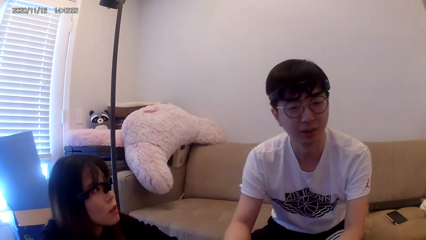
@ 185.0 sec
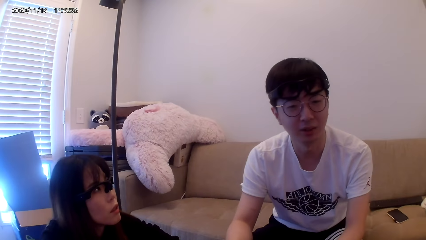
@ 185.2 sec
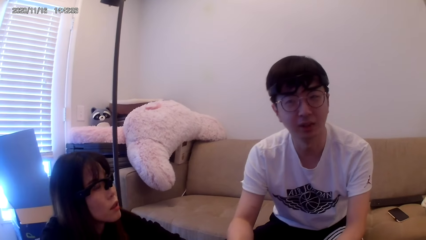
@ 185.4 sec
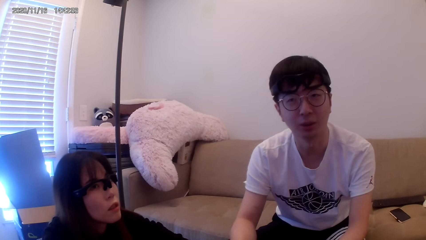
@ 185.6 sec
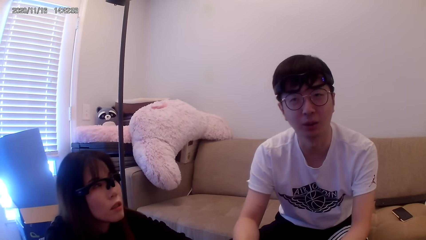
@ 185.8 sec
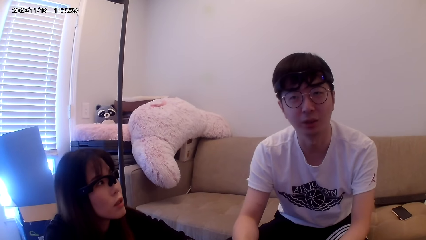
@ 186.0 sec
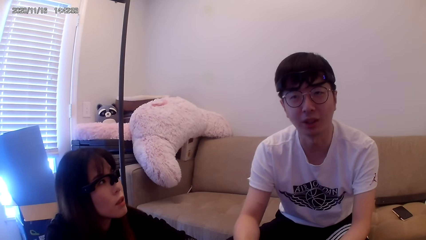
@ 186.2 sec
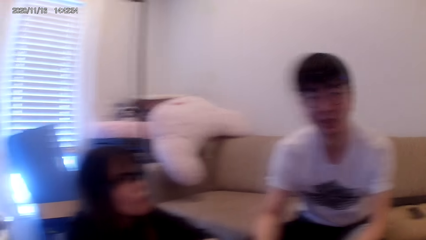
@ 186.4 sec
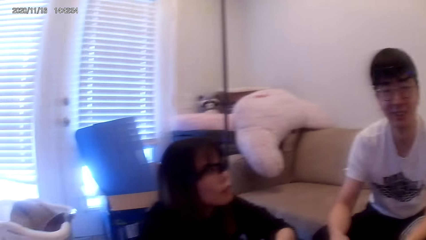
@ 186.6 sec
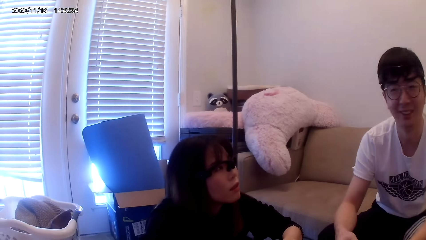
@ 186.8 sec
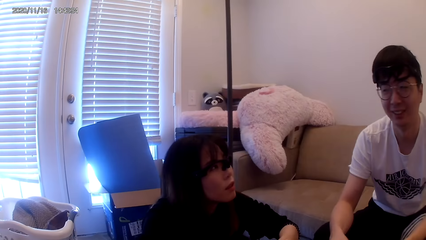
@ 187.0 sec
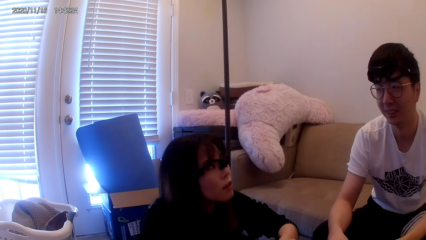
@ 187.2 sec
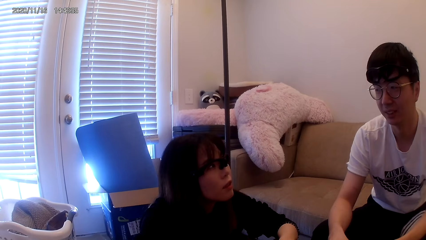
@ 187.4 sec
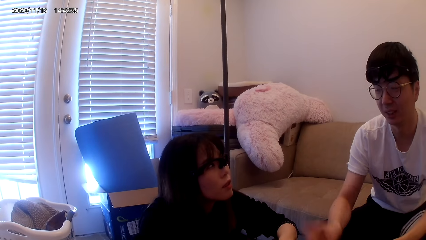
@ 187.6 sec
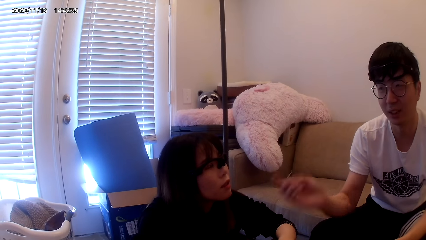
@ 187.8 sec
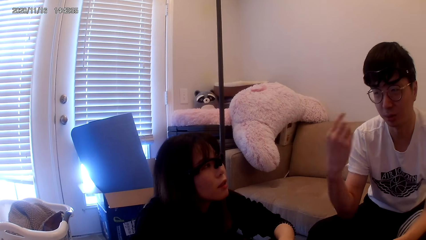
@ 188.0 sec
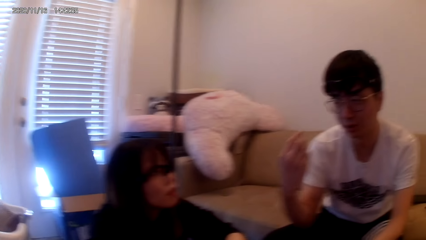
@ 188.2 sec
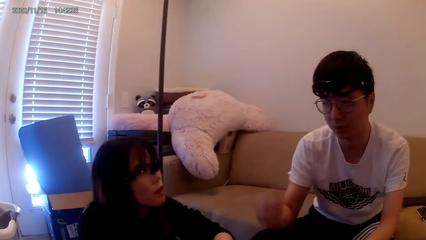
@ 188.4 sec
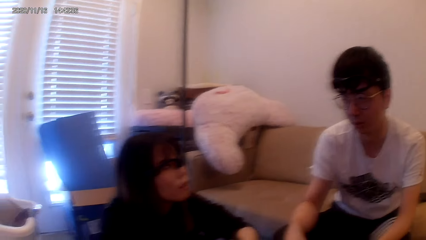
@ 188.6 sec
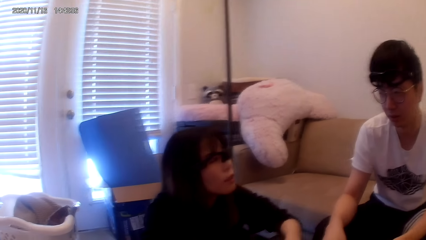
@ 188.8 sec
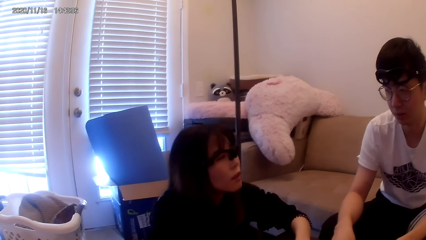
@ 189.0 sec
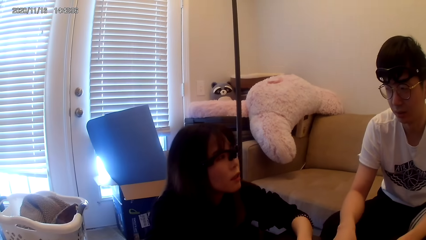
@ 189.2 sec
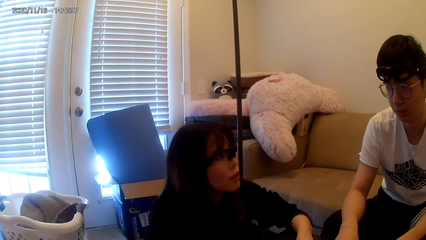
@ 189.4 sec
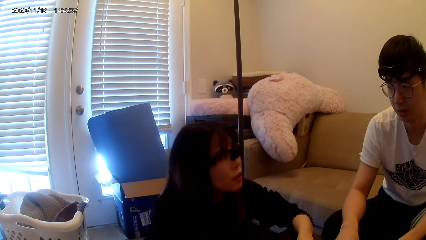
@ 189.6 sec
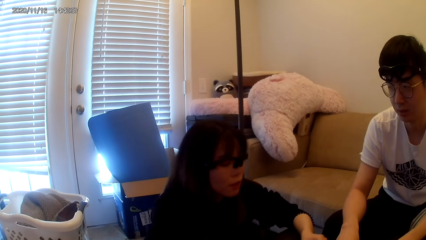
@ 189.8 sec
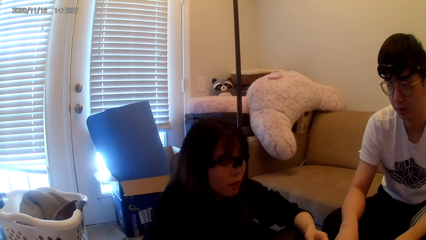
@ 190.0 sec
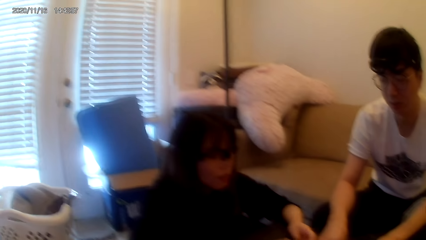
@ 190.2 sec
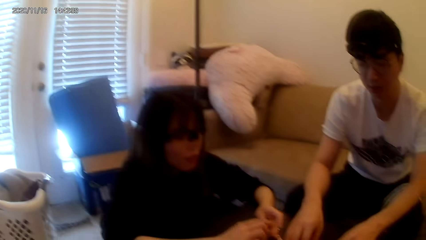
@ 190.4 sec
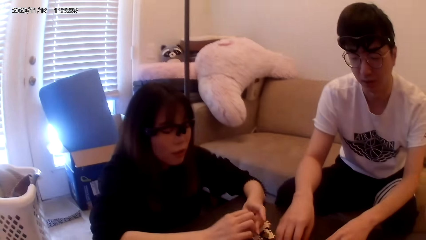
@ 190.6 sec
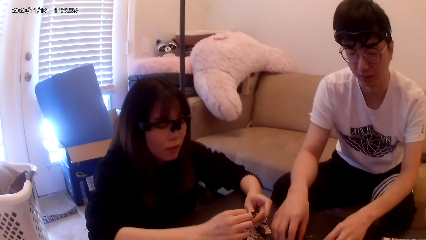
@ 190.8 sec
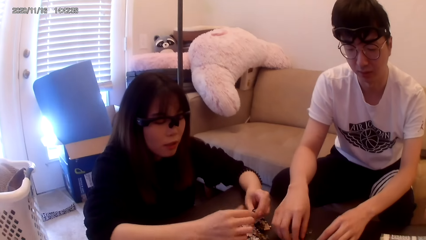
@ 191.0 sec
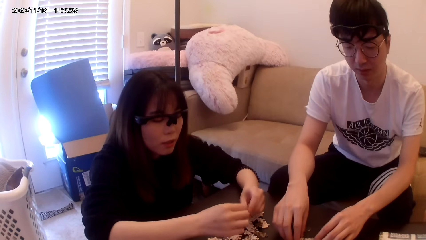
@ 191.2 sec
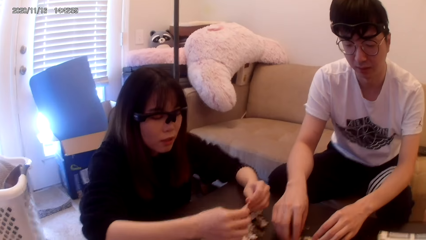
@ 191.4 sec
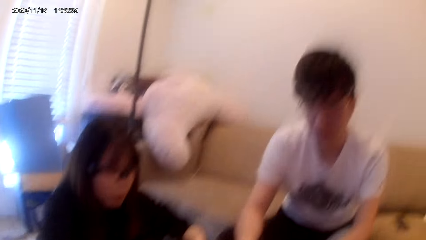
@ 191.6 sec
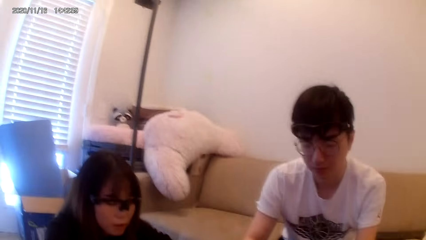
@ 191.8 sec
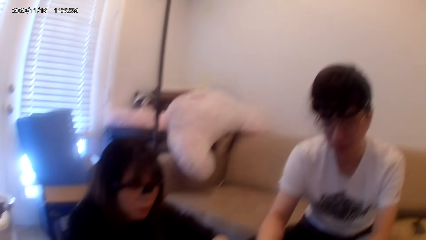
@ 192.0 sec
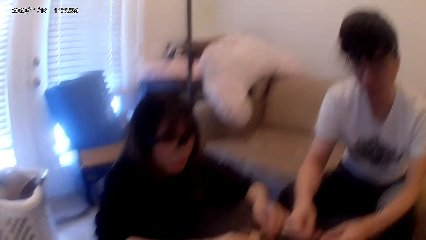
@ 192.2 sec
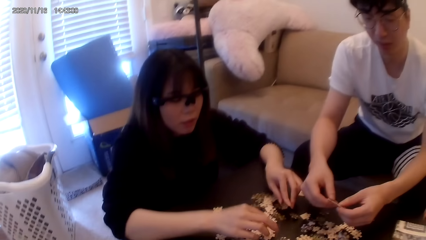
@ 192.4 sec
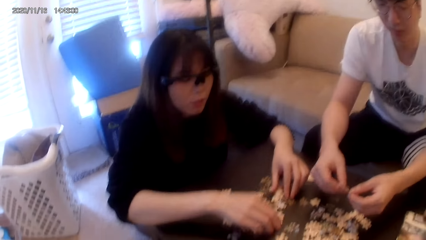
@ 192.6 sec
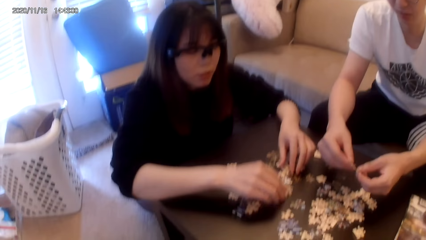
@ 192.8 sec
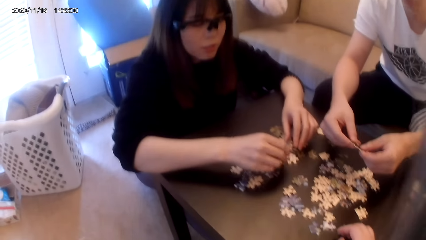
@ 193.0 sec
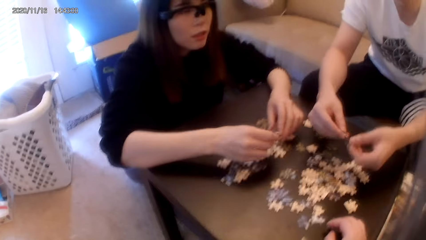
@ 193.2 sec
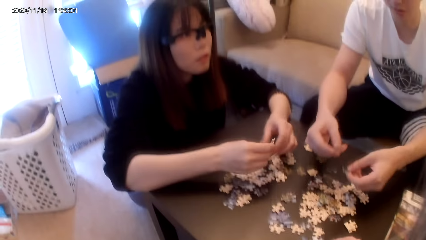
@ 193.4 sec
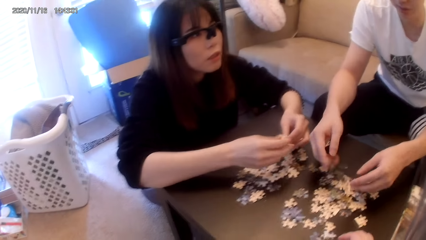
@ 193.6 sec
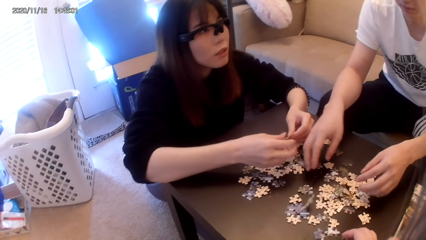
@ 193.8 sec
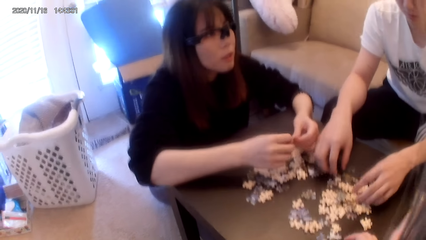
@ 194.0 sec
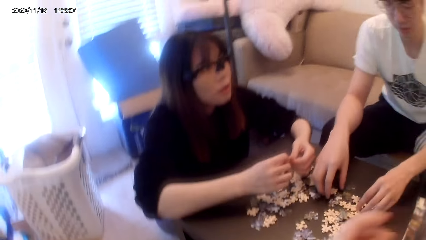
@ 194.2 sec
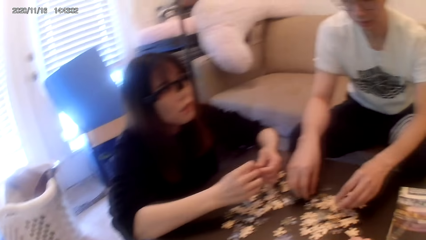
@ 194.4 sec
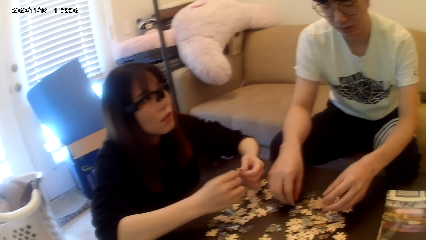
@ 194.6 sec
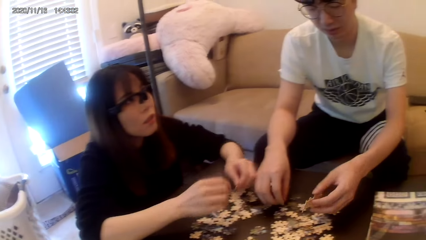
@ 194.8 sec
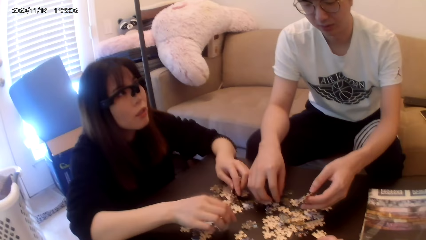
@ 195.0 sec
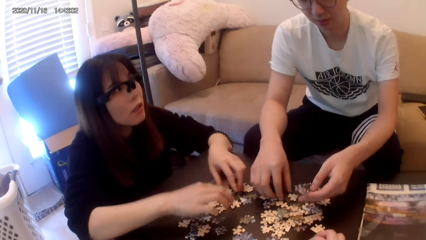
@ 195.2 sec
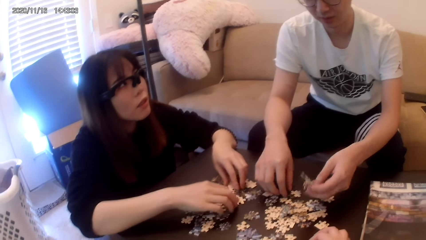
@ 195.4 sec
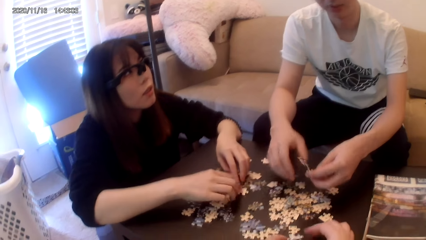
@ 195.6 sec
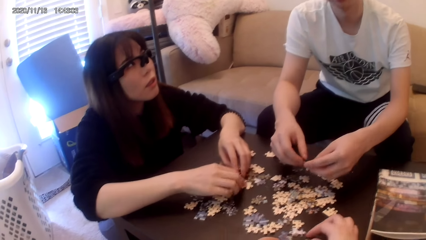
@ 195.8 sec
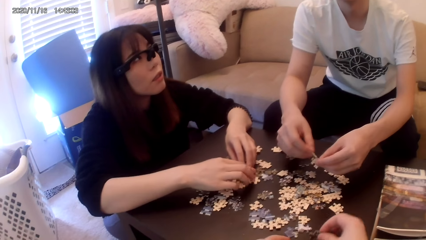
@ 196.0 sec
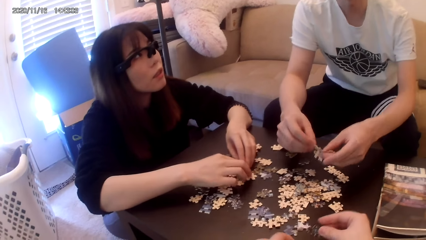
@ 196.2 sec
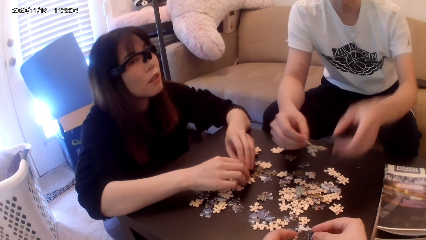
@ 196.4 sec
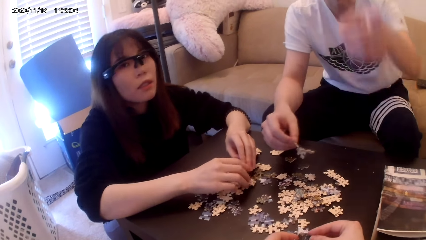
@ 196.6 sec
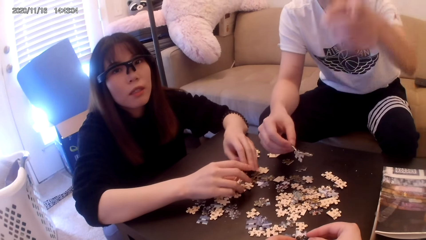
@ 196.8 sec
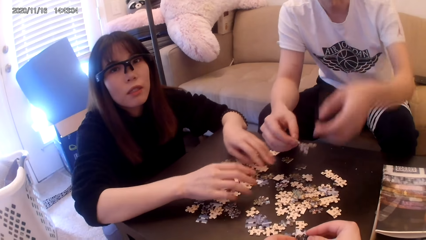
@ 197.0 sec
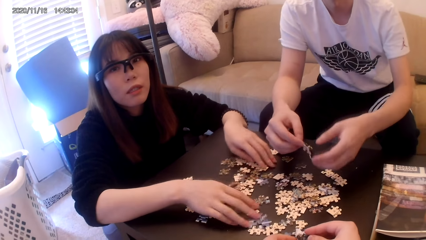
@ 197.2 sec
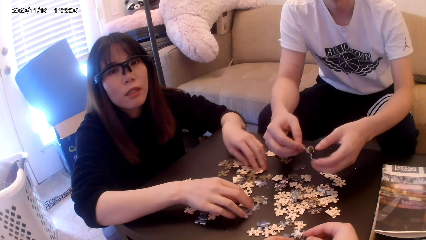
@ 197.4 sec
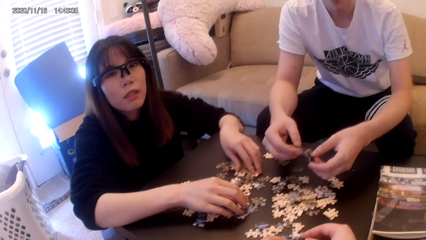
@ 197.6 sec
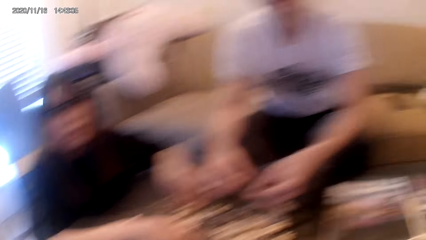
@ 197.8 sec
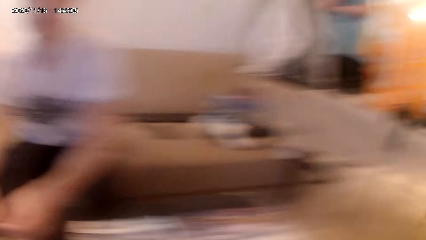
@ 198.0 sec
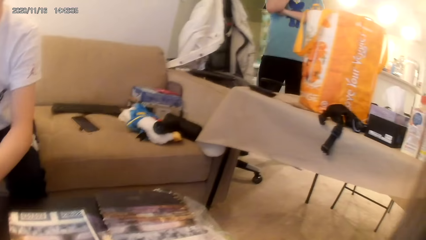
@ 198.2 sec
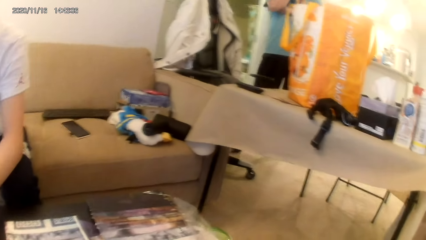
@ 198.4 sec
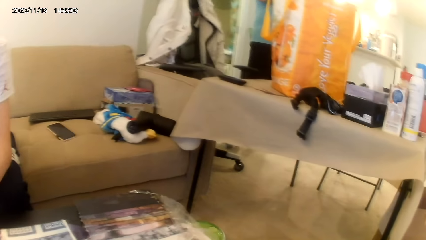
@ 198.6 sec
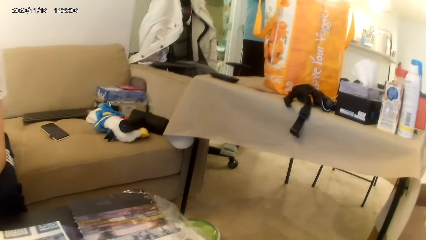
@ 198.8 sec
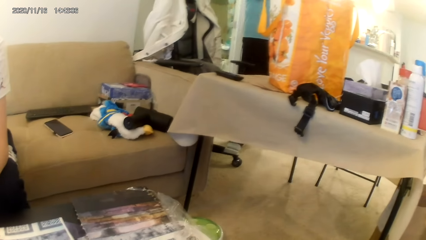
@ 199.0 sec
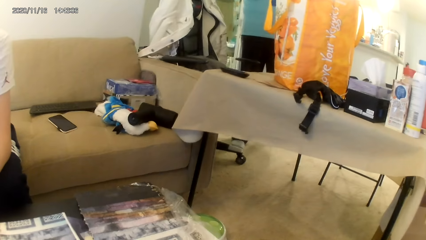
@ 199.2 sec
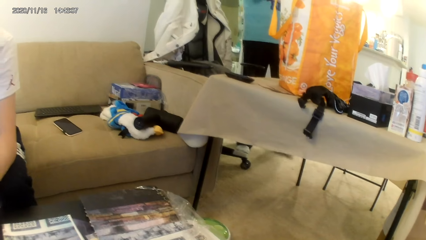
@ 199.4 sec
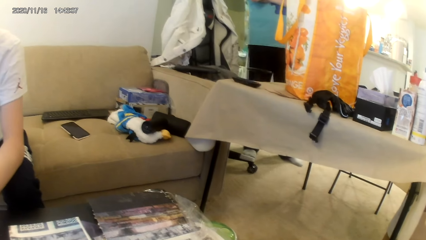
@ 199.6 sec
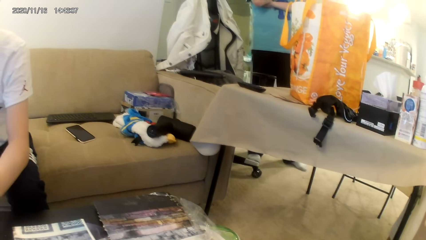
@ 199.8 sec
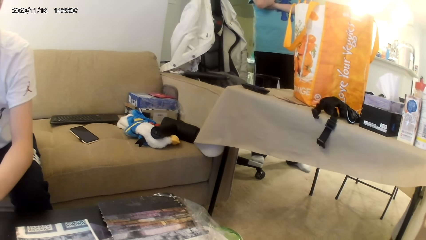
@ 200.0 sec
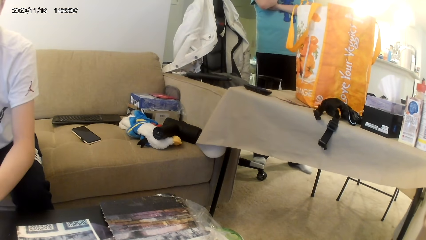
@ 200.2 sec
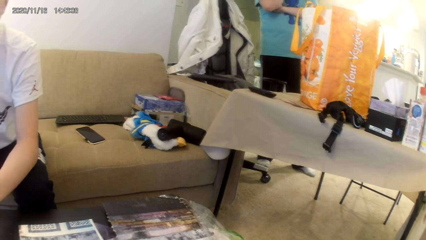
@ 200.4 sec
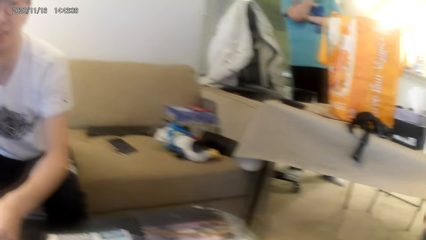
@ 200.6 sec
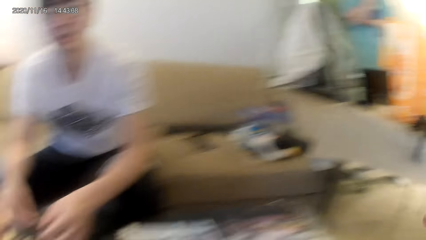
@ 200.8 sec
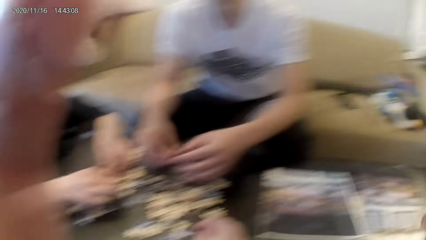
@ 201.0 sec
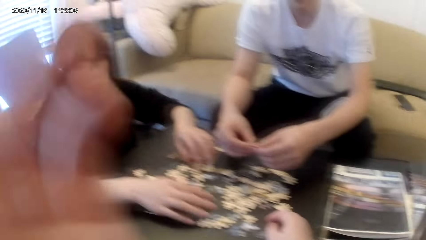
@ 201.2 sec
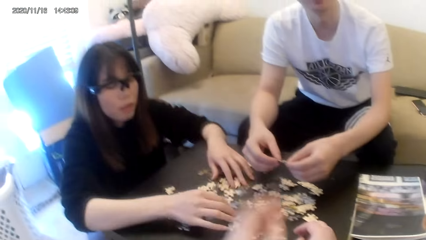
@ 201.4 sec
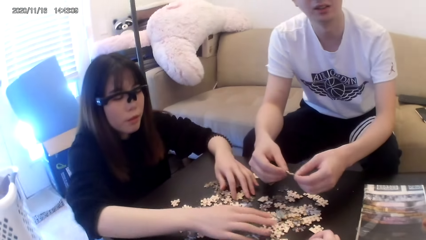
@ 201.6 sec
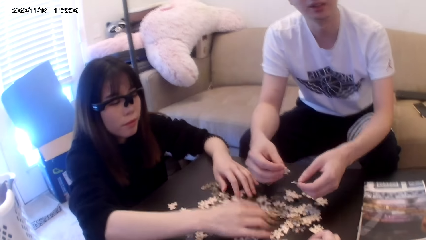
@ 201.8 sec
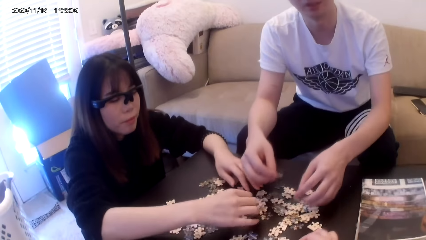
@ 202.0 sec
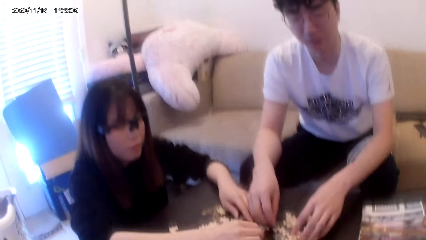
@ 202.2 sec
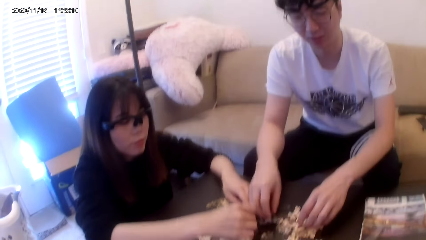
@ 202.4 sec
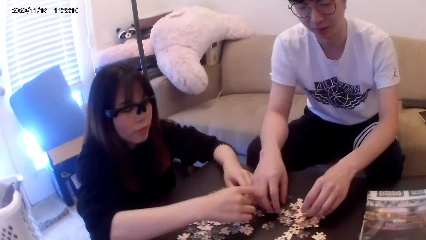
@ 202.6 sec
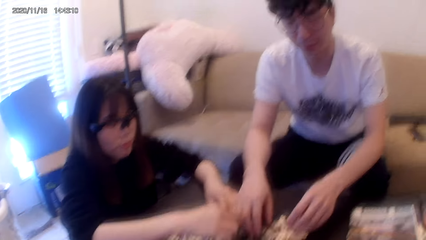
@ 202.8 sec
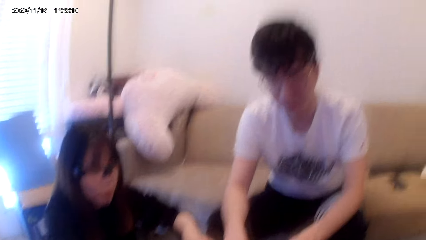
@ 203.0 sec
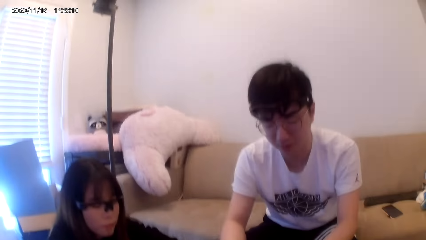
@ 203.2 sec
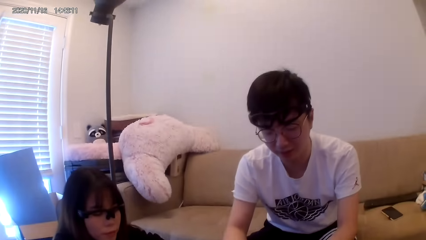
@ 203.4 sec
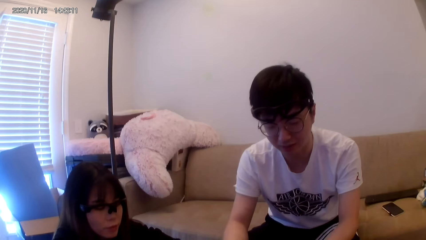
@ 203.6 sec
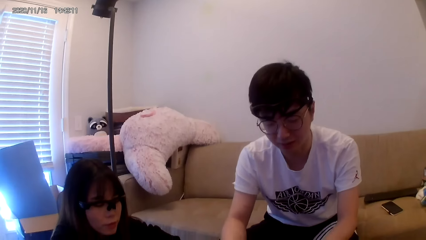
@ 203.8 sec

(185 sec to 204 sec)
The camera wearer touches puzzle pieces. They look around. A person walks around. The camera wearer fixes the camera.
